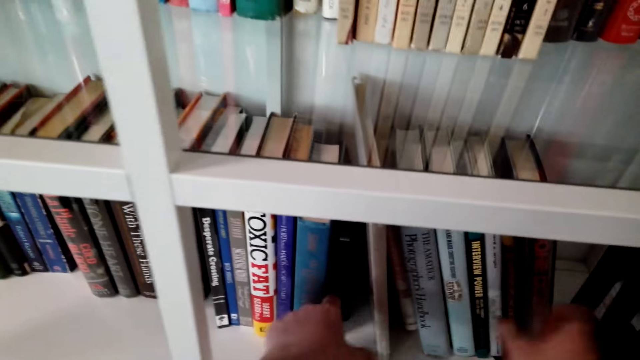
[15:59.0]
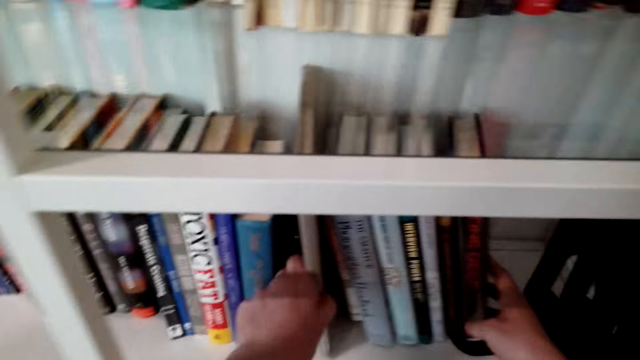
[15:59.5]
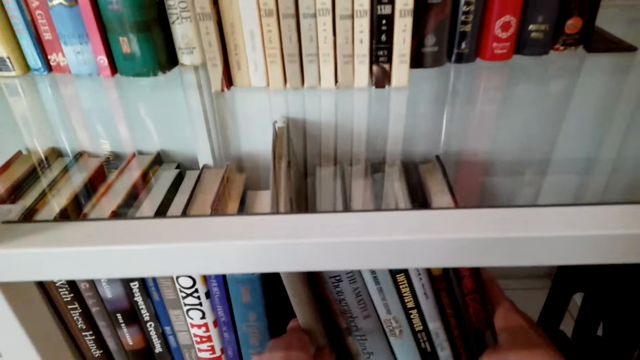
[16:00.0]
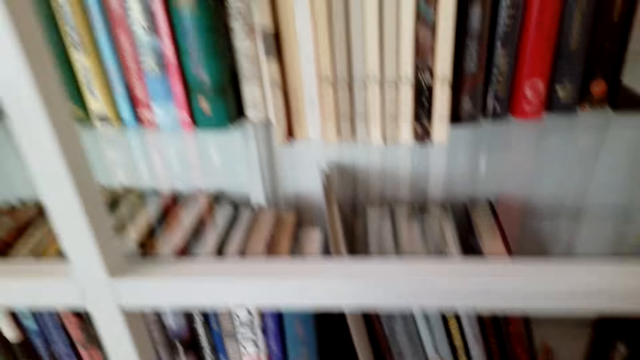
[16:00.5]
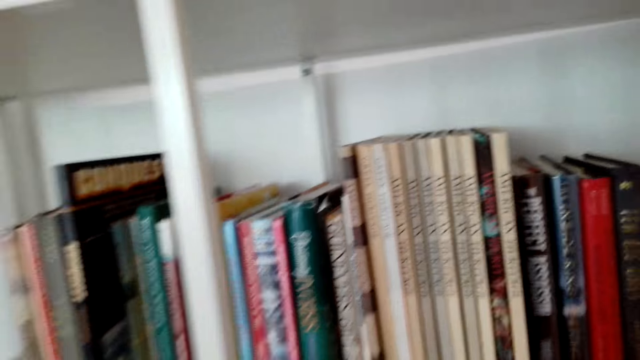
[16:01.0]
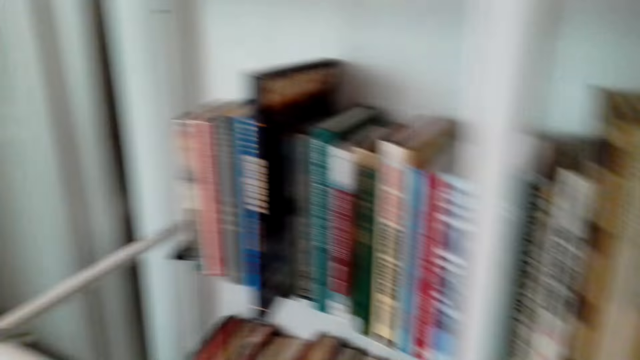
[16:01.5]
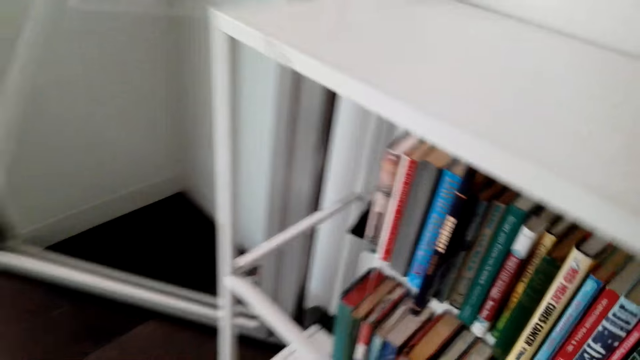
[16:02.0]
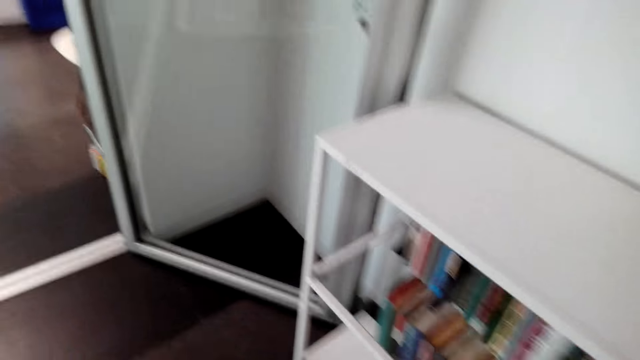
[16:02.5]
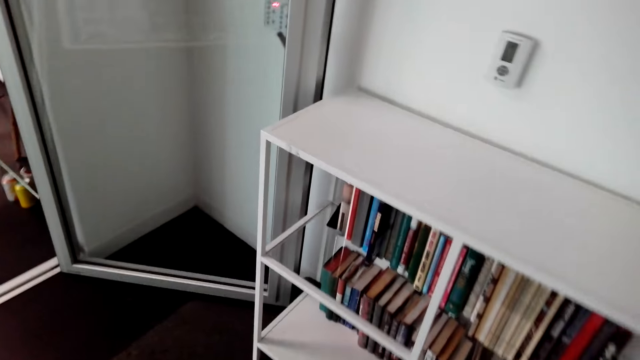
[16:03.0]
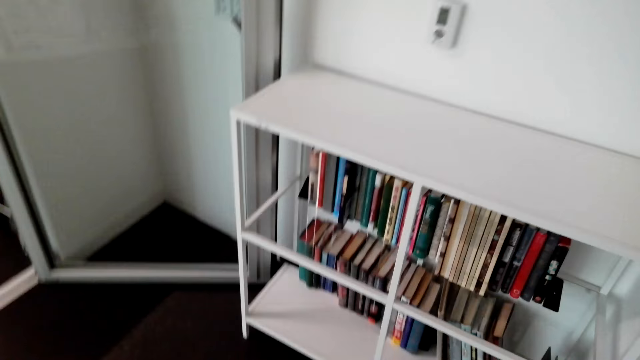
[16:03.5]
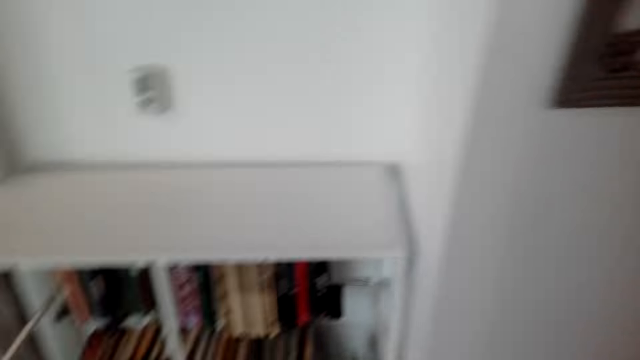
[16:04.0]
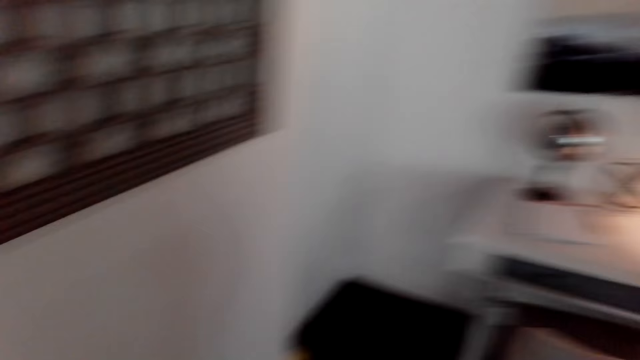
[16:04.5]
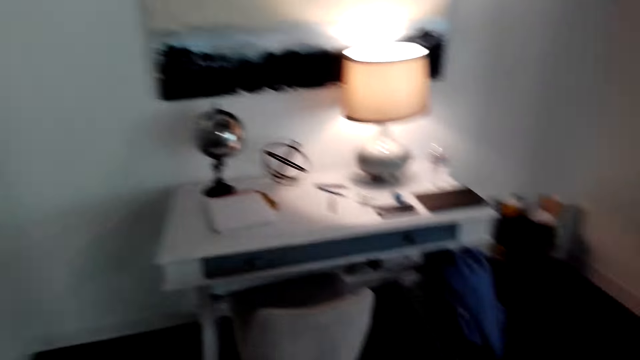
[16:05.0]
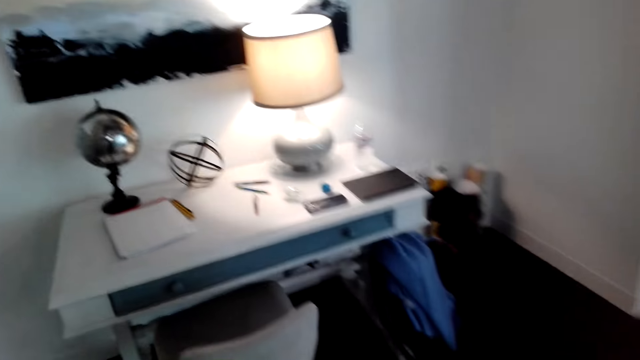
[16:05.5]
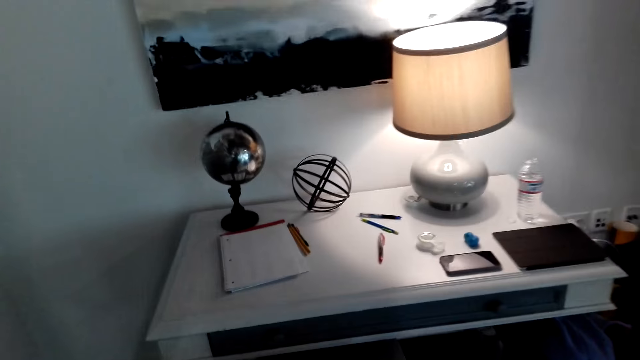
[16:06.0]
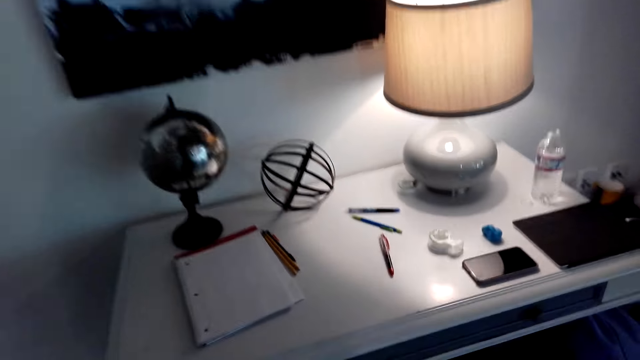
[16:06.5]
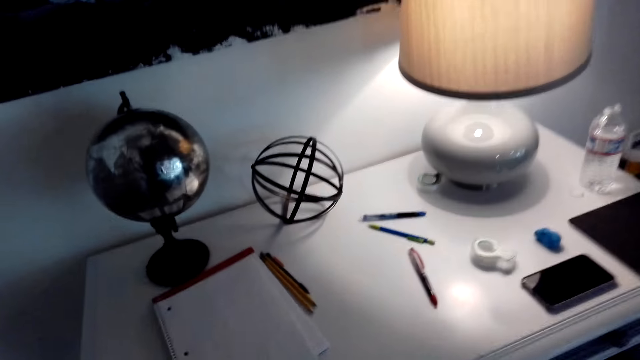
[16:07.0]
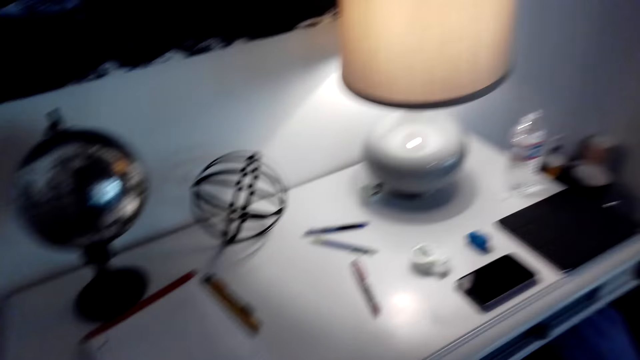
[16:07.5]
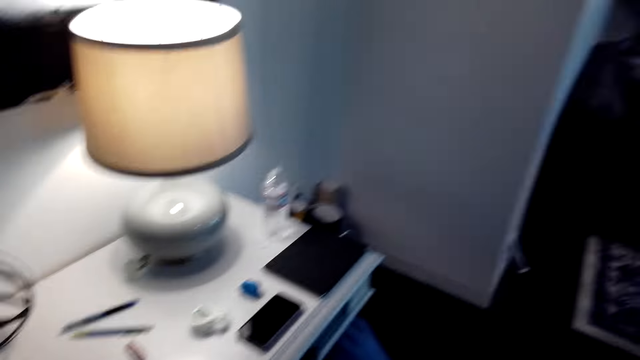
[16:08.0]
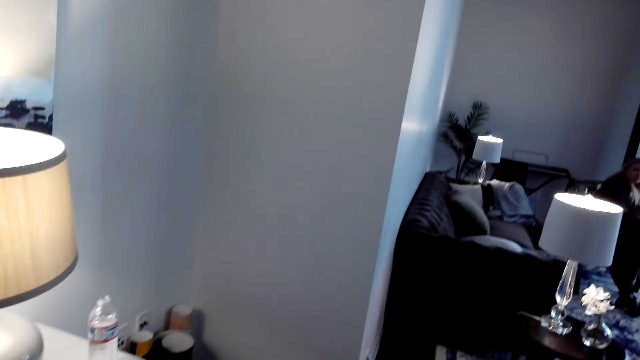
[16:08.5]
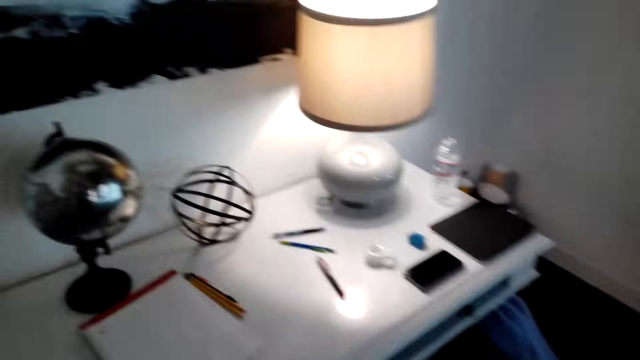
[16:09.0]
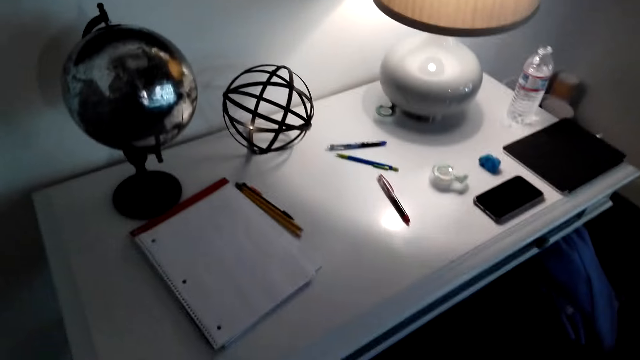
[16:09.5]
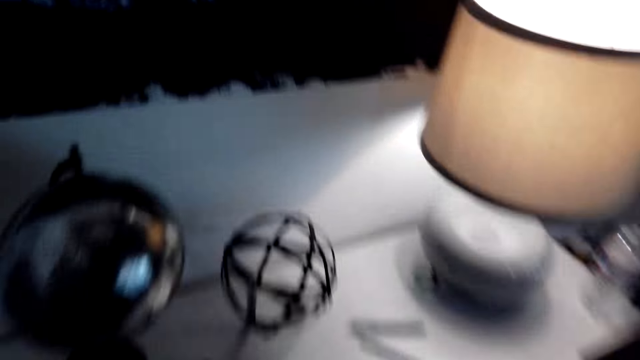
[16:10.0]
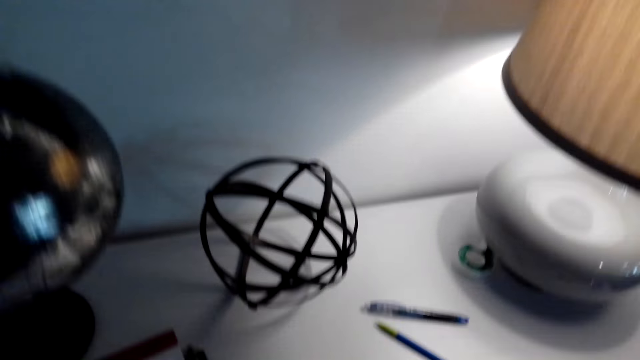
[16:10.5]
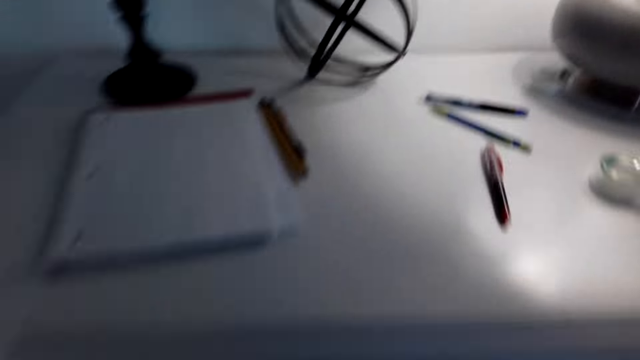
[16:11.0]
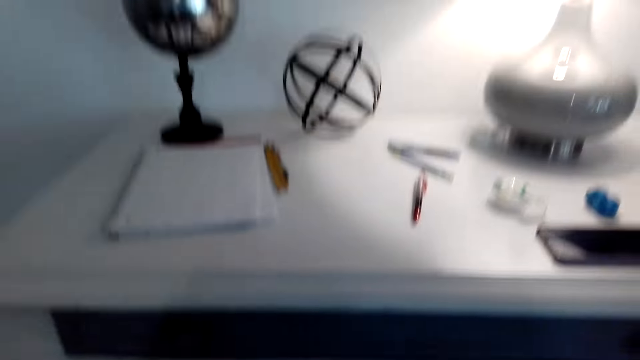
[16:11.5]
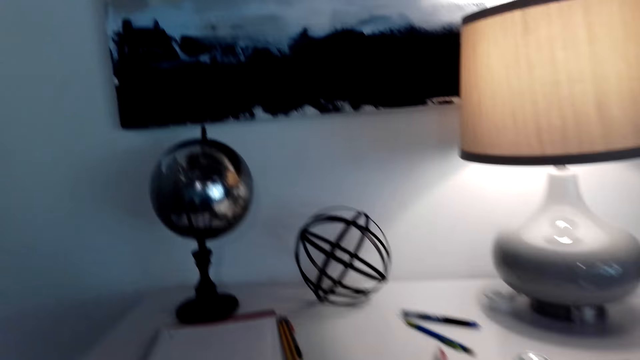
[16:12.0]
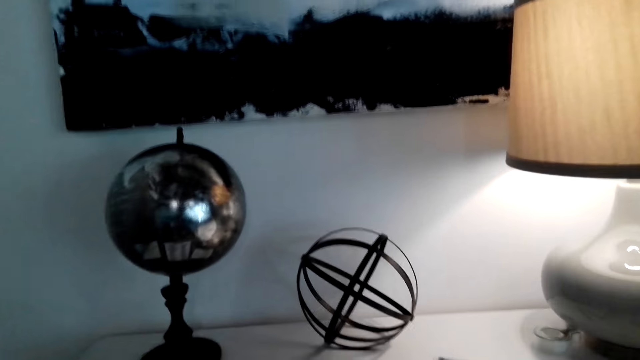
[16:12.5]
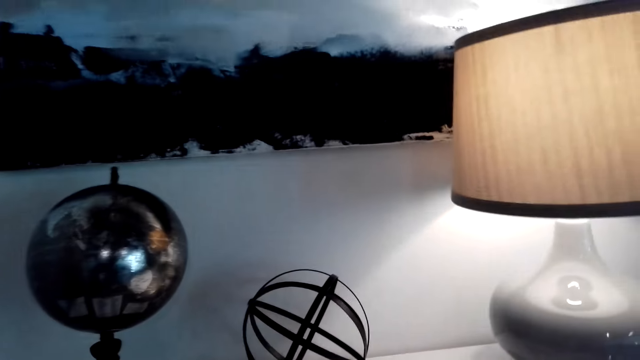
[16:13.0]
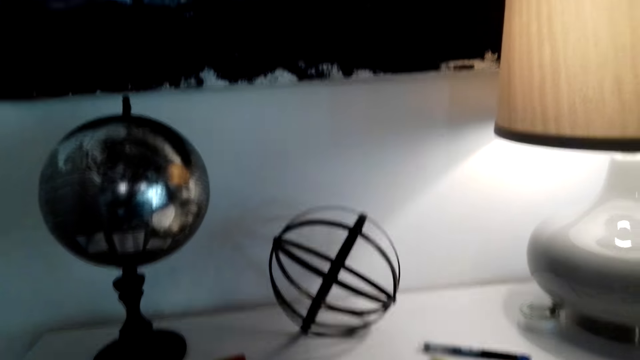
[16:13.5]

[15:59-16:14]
The camera wearer arranges books on the shelf. They interact with a person. They walk towards the study table. They interact with the person. They look at the person. They look around the study table.

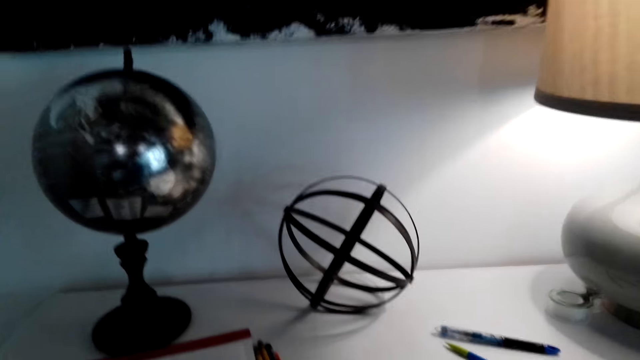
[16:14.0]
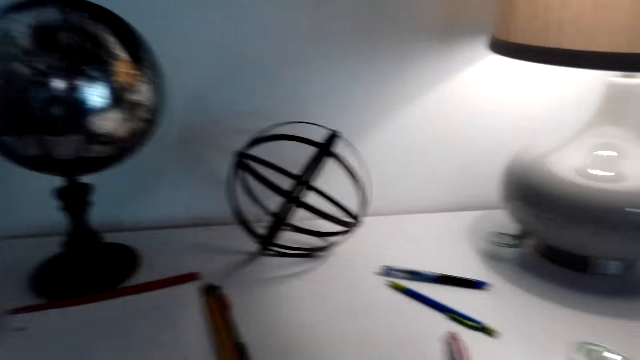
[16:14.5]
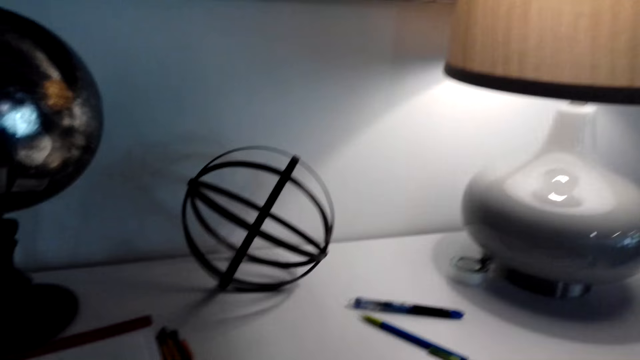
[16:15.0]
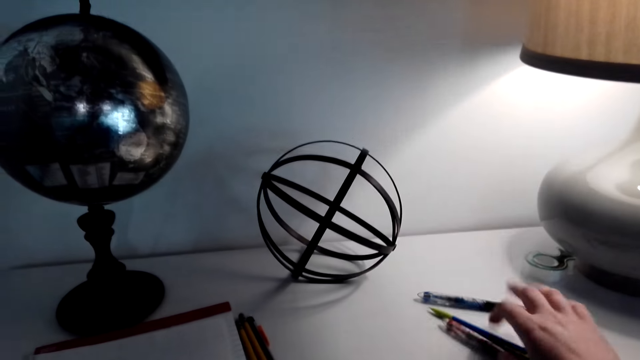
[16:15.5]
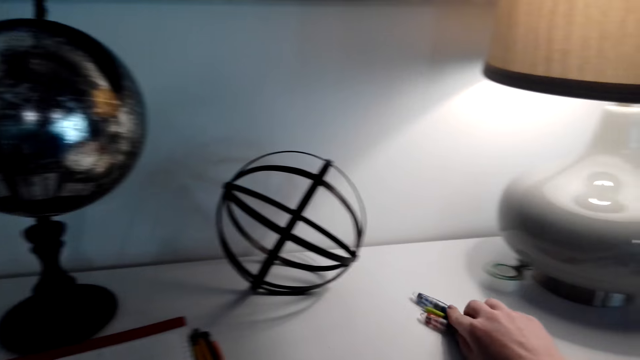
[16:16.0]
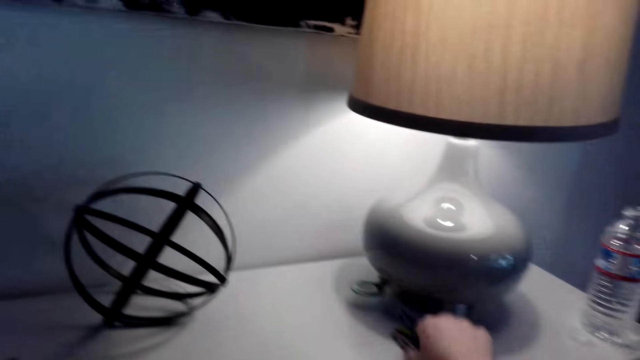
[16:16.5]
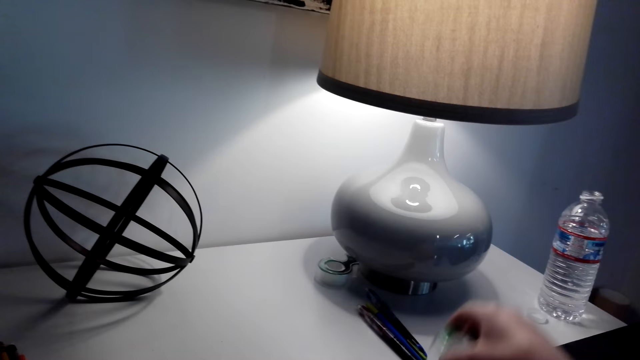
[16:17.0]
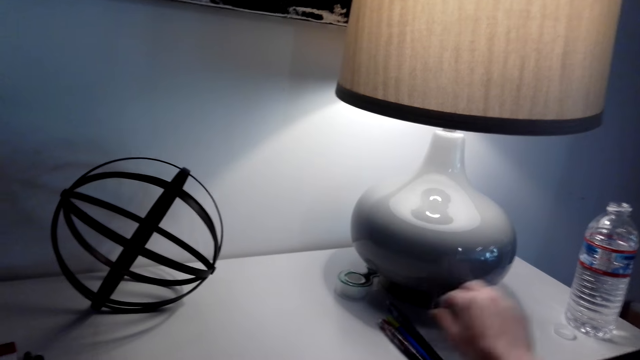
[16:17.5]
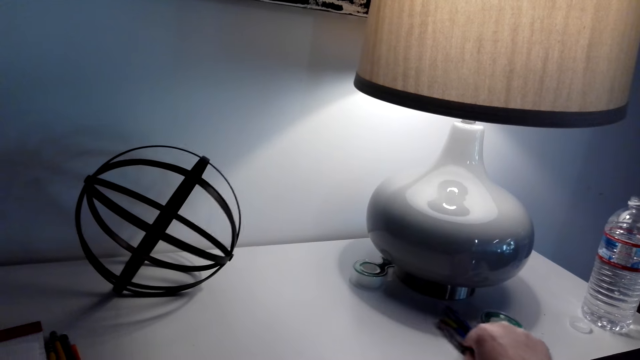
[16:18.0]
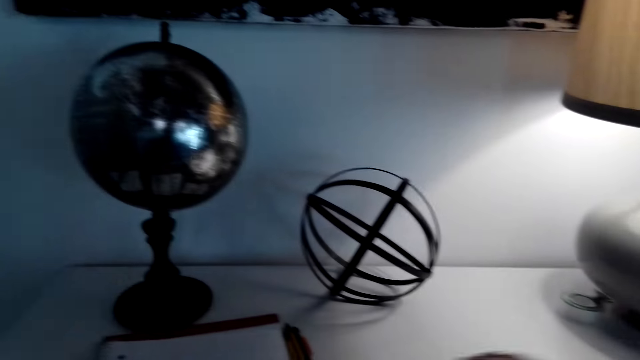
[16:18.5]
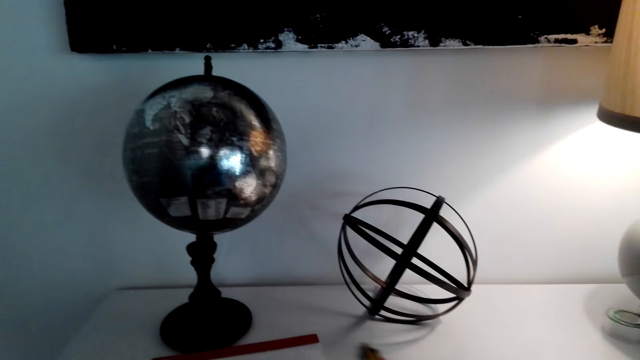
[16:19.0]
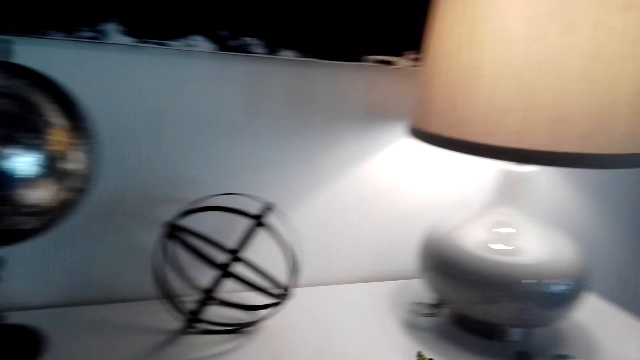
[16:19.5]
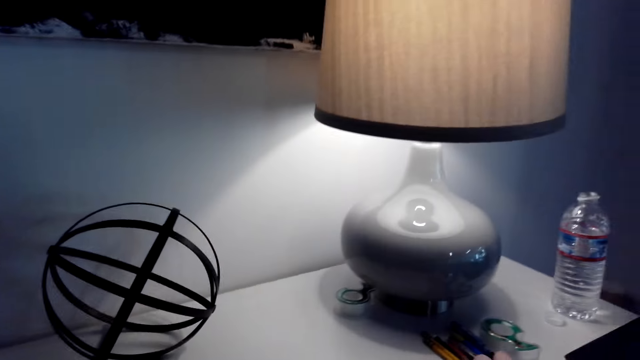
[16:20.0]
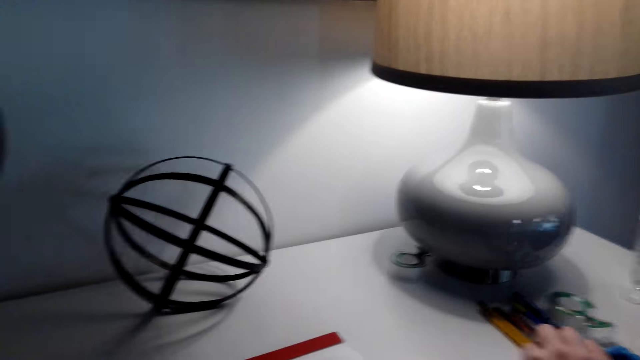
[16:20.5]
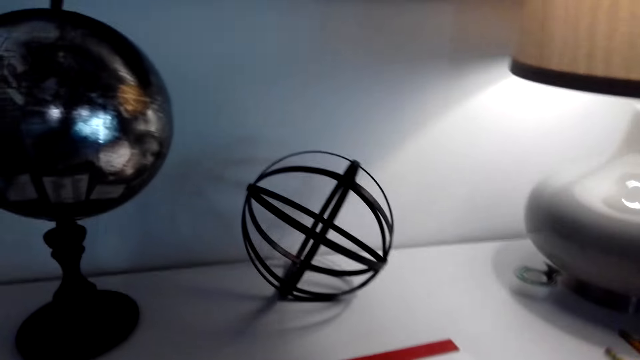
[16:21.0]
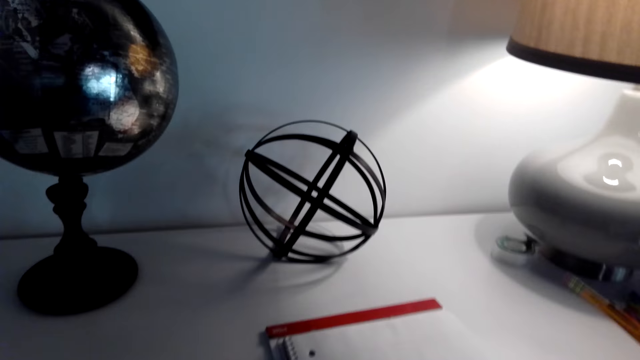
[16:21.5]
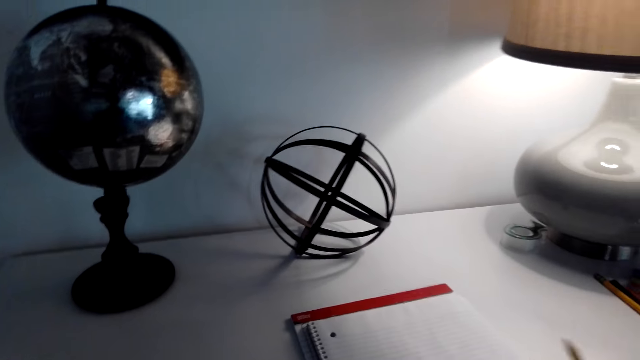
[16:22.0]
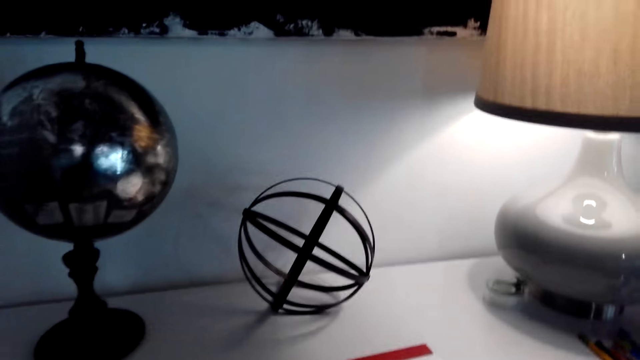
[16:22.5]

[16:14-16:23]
The camera wearer moves pens on the study table.
